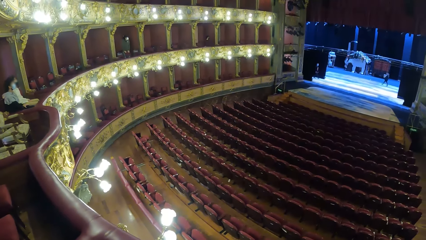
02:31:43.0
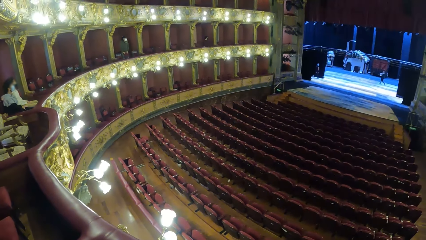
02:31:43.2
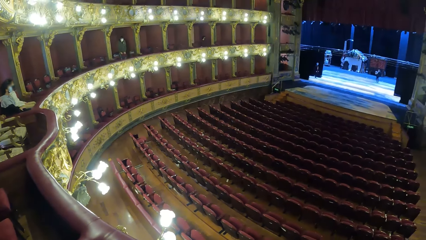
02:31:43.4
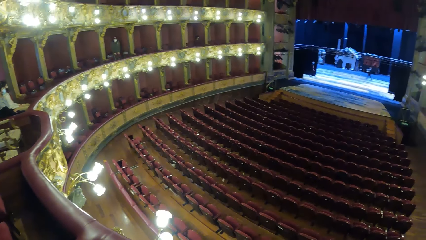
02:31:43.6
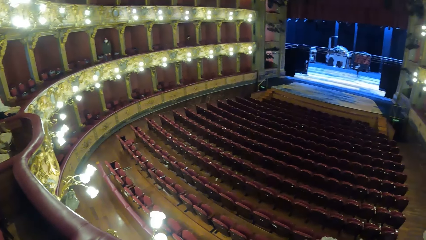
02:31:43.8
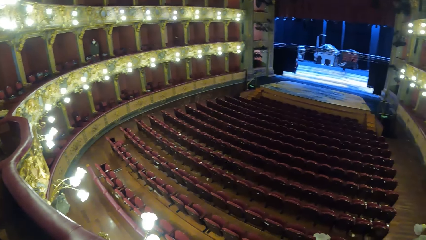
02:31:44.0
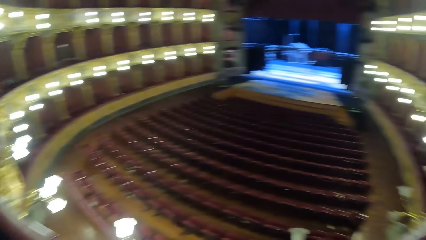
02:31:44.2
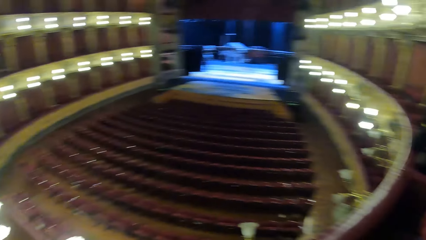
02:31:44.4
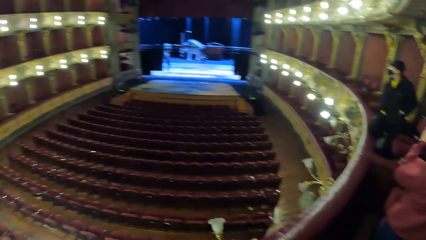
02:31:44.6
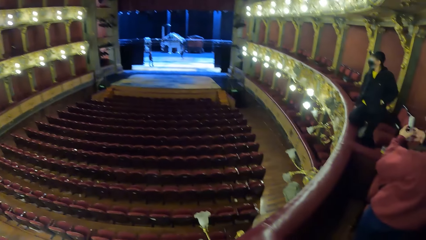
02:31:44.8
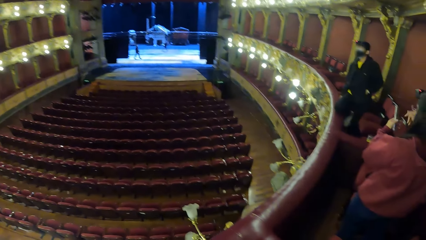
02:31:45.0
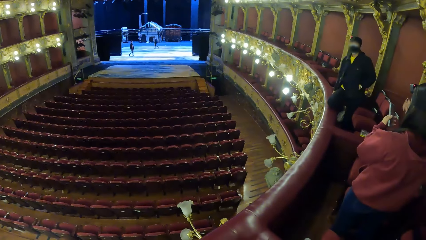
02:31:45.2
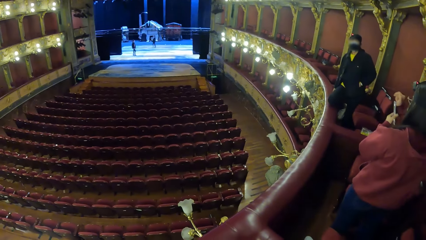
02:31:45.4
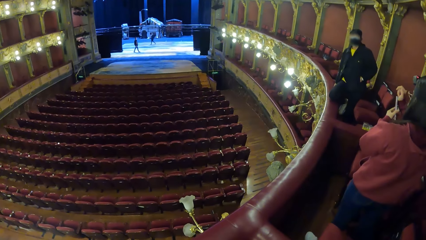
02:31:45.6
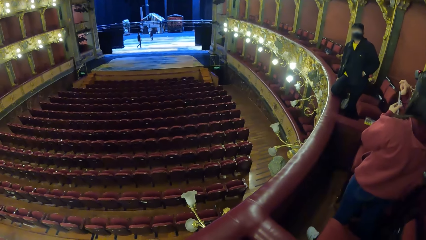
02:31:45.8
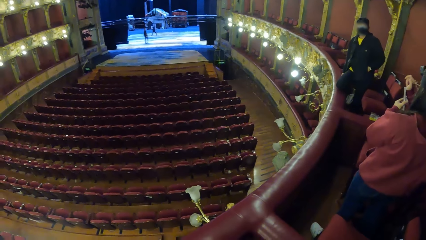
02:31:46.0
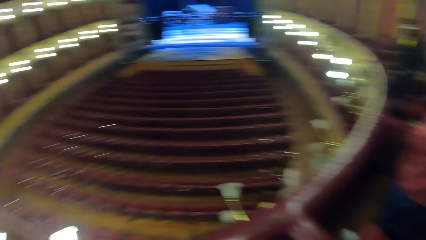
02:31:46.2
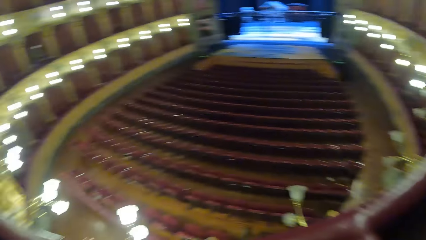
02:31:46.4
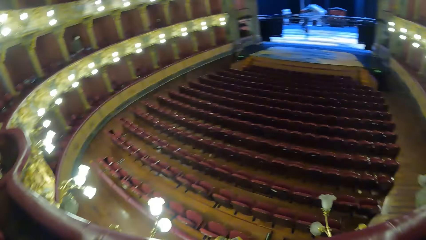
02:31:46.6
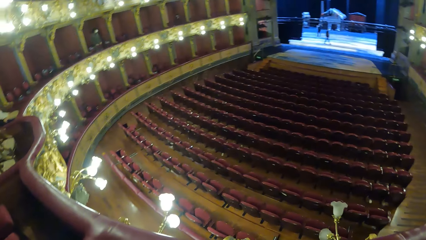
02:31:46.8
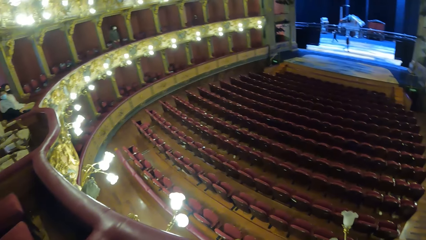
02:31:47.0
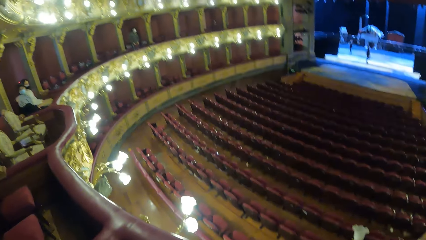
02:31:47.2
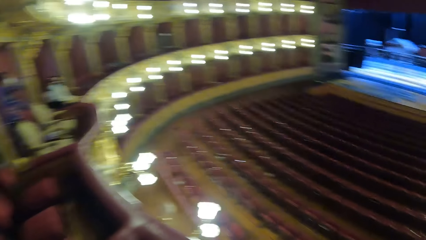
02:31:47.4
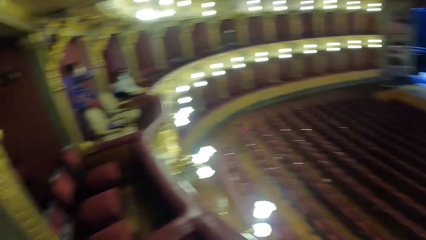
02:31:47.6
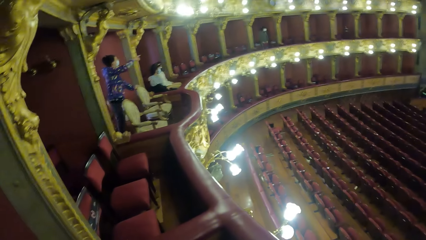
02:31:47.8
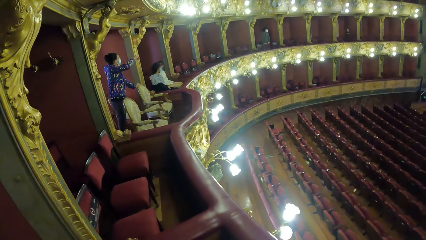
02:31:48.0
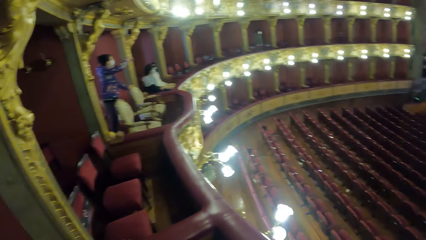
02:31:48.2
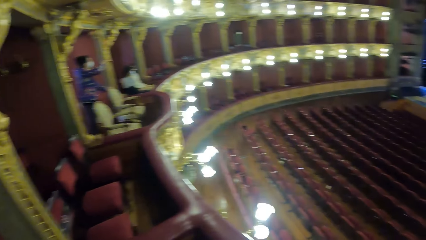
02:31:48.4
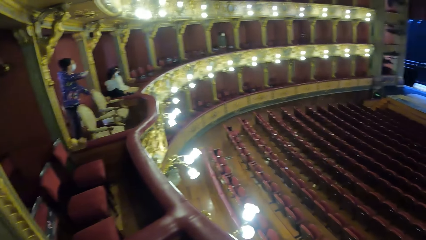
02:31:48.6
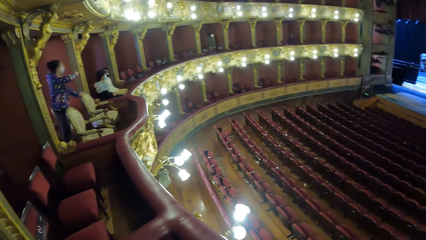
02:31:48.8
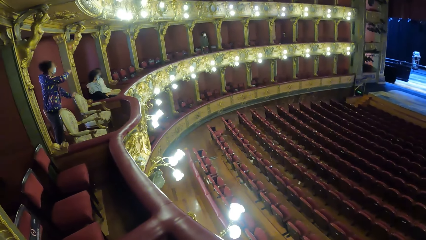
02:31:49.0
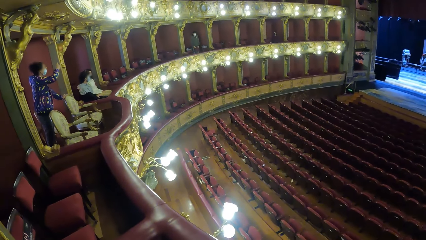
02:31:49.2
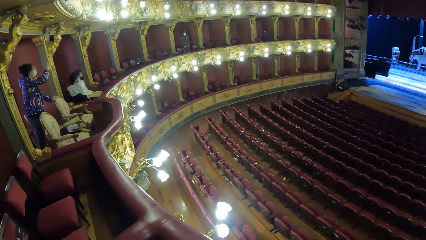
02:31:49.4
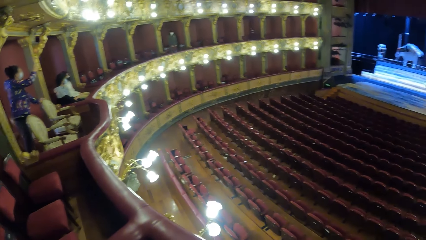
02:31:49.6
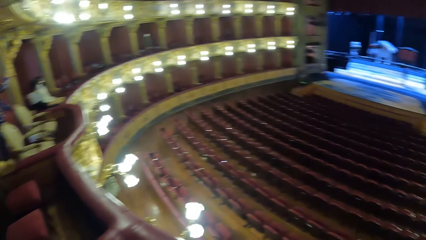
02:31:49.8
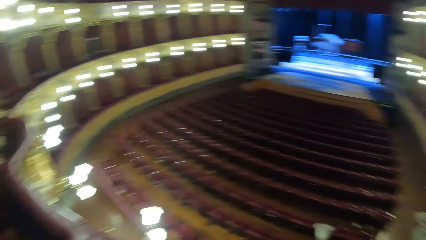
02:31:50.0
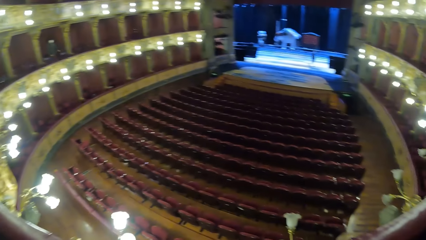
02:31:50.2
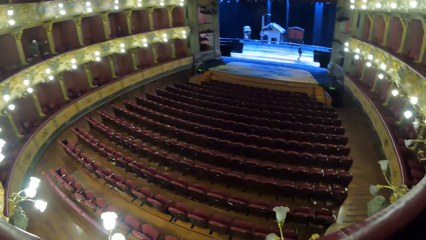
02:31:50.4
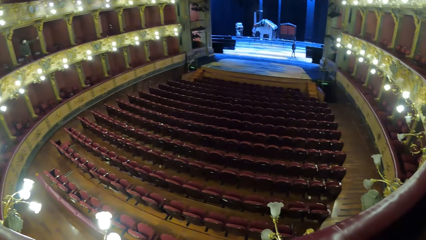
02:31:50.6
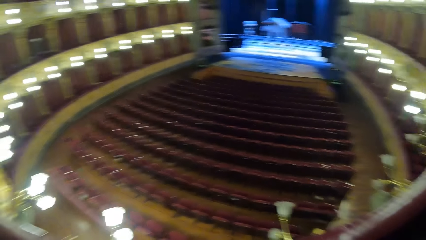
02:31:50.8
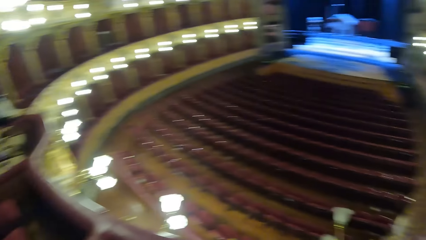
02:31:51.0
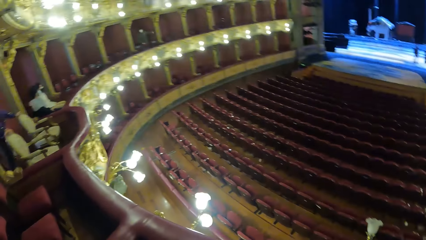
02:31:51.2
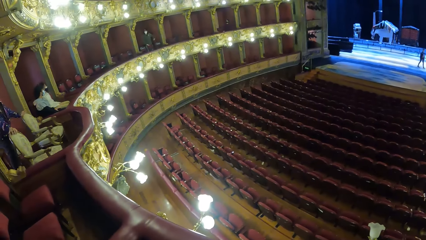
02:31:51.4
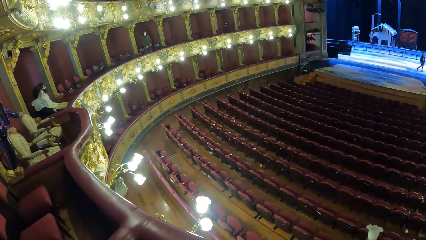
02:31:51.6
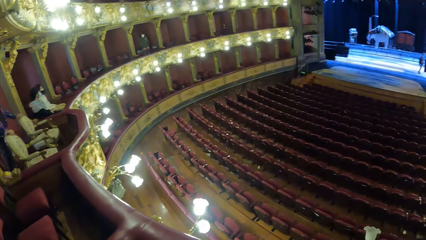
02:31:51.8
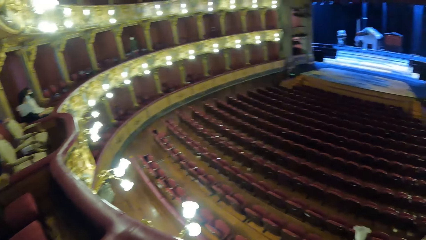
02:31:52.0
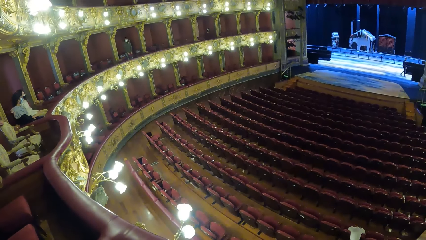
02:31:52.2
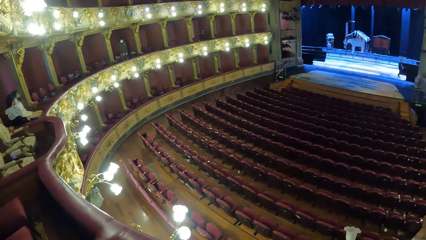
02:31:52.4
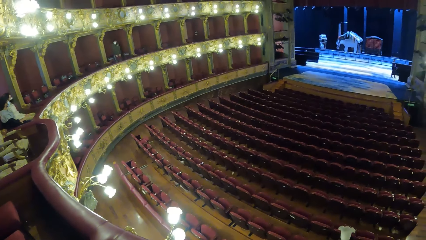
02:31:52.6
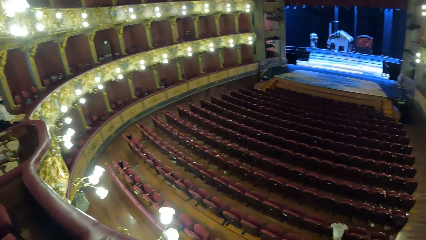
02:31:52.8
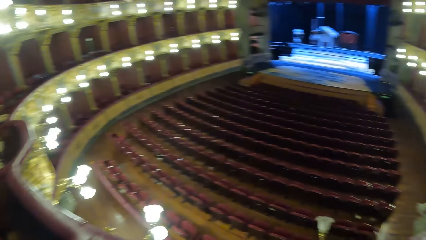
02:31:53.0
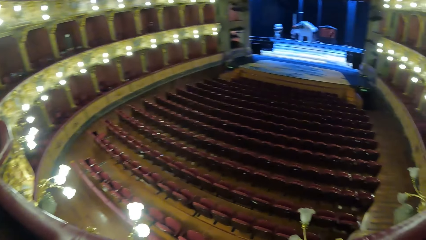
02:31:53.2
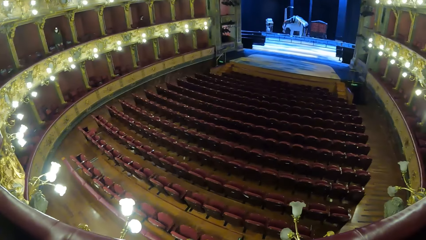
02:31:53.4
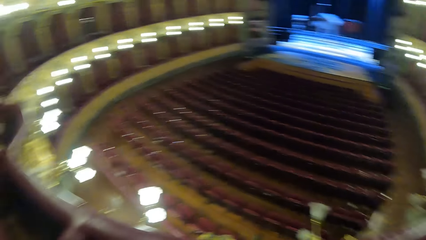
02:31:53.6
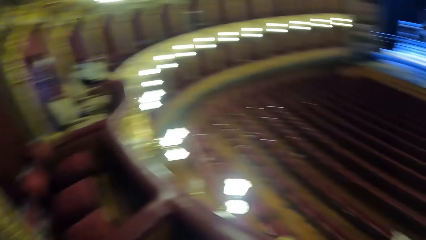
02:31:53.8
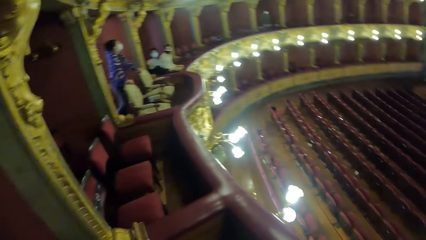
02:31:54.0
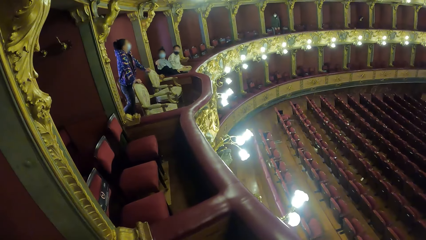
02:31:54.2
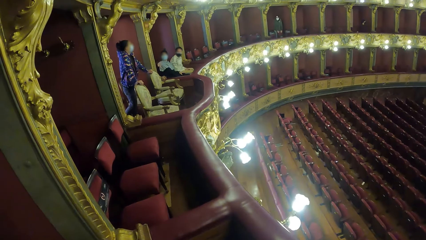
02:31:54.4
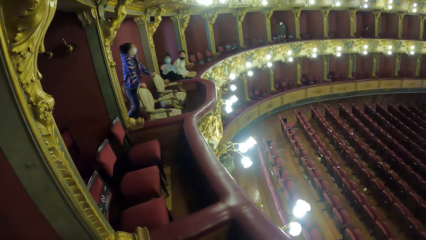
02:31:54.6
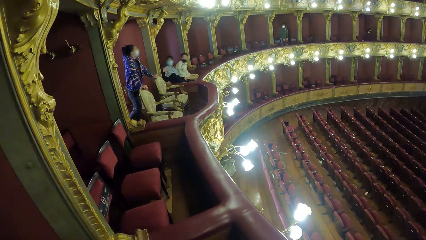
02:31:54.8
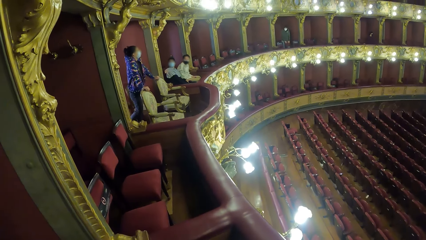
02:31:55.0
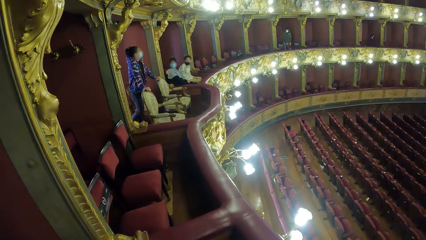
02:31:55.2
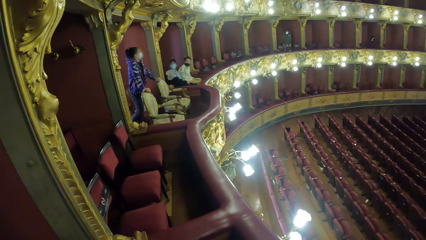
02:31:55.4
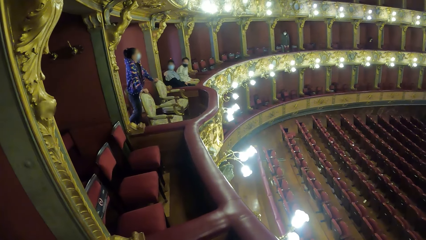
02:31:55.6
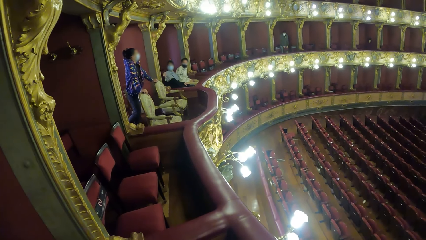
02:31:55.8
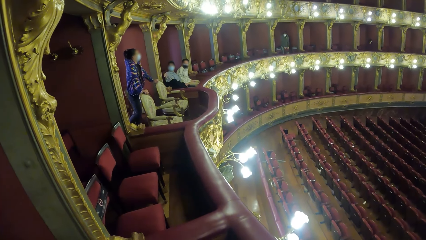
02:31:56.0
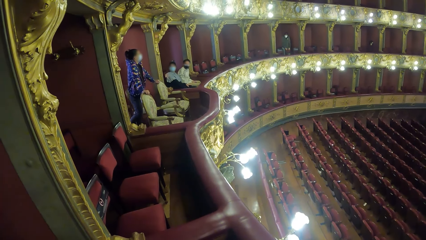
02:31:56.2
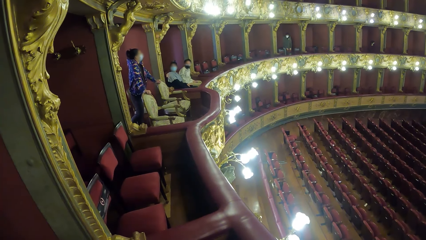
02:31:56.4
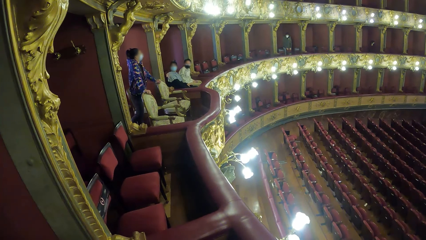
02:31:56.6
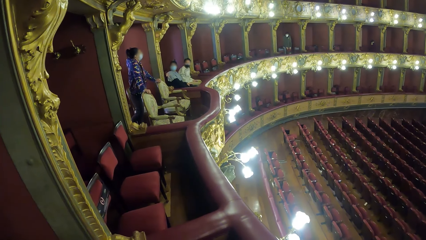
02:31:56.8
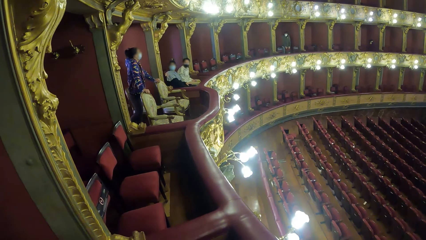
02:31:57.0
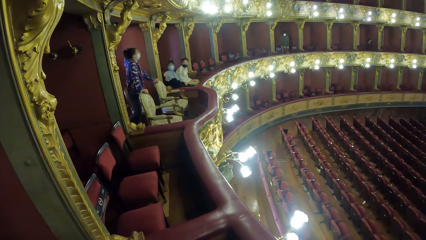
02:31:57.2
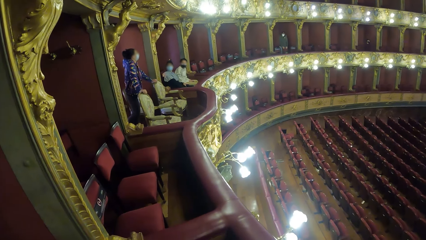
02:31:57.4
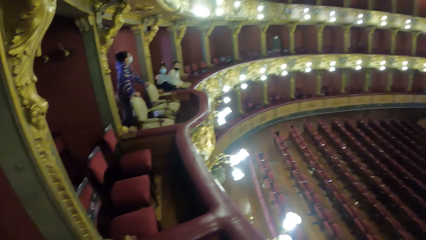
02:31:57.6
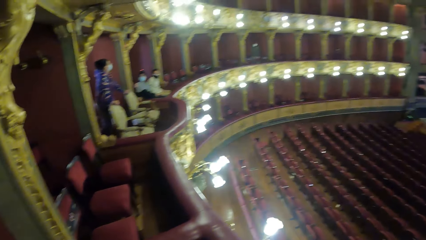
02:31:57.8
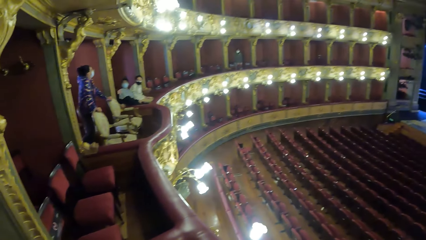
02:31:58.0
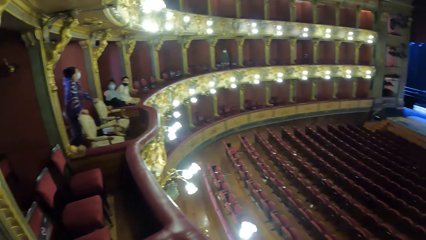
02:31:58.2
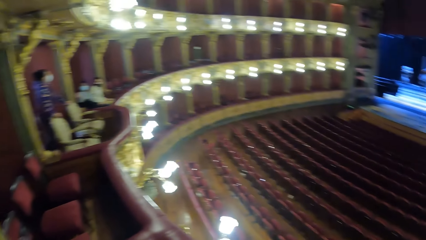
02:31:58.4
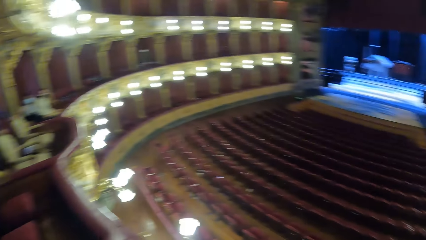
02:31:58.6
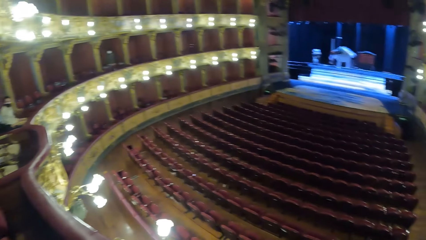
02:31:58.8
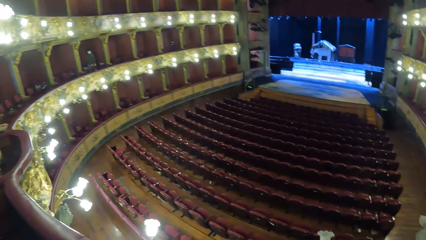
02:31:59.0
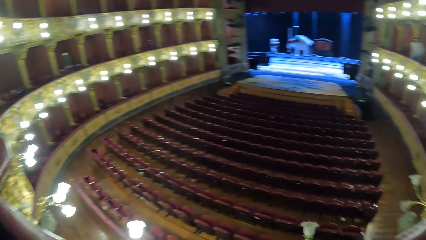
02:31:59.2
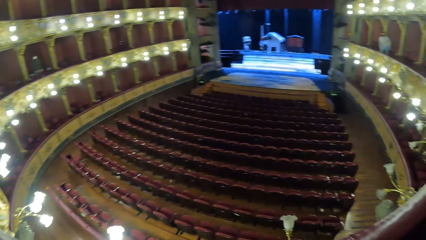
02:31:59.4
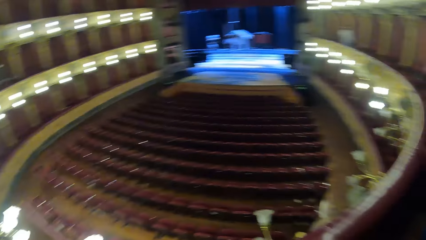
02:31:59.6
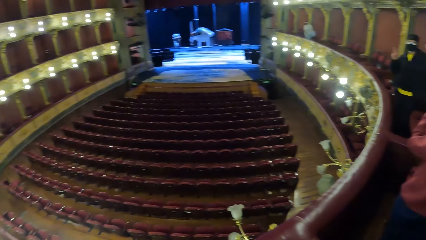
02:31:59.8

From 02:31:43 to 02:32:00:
The woman cleans the phone in her left hand with her right hand. Another woman gestures with her right hand.
